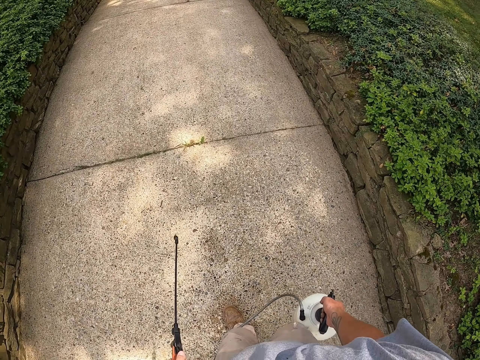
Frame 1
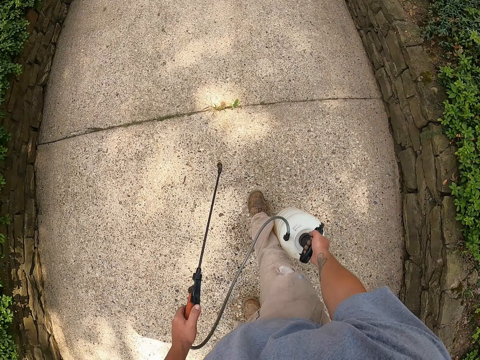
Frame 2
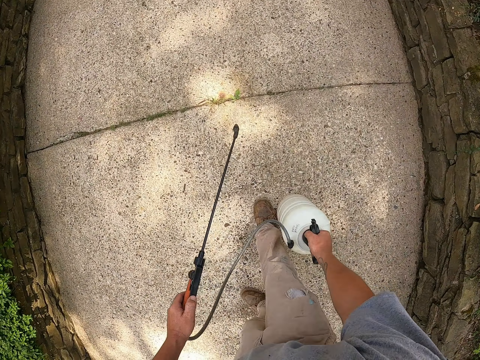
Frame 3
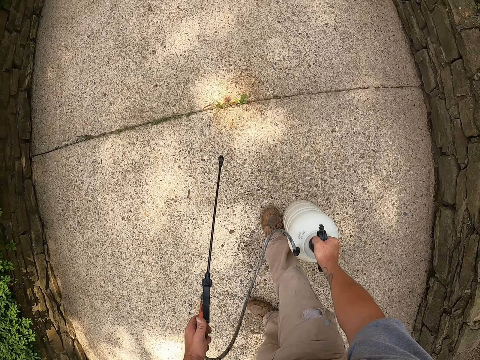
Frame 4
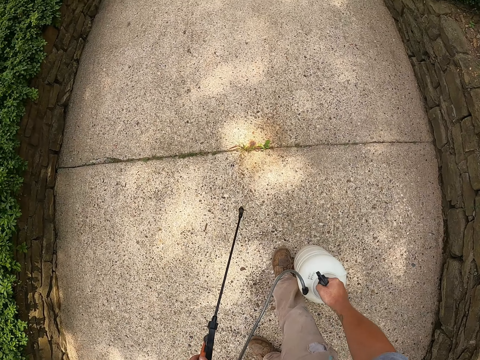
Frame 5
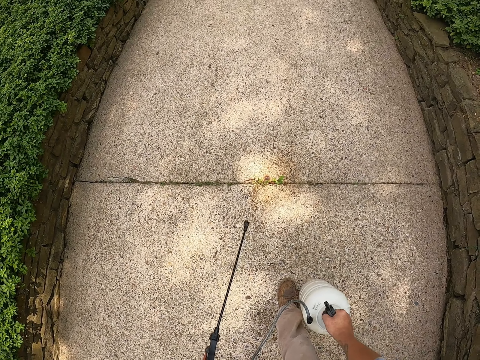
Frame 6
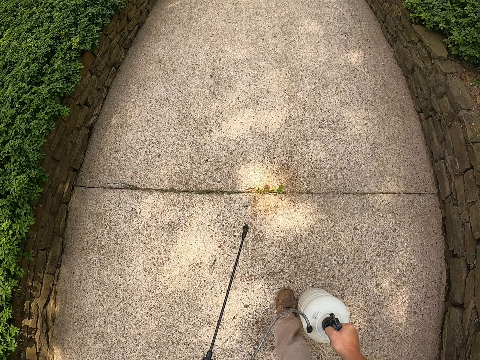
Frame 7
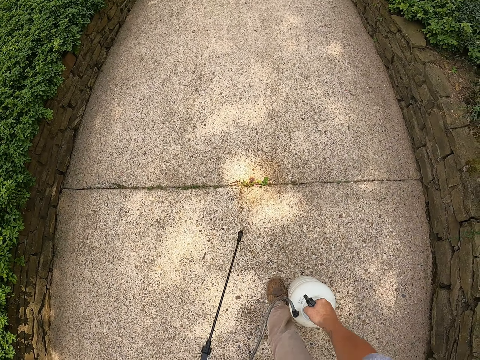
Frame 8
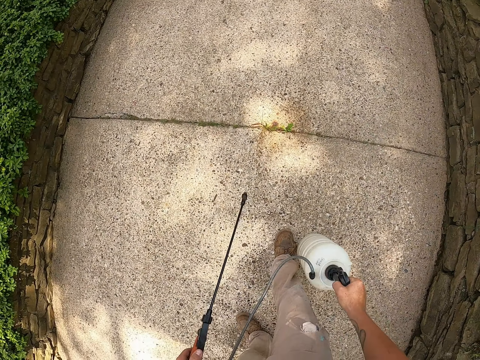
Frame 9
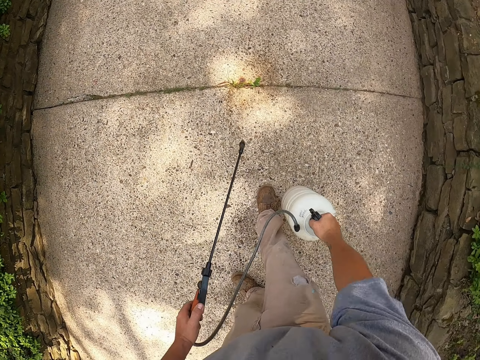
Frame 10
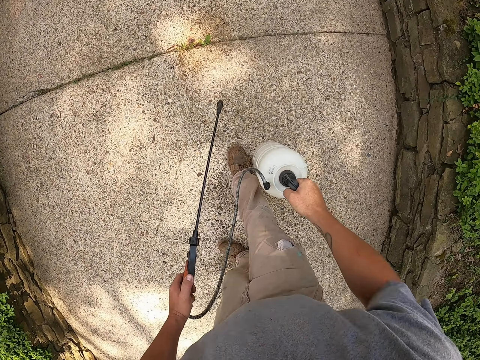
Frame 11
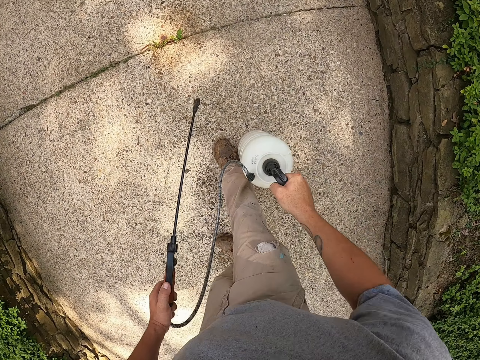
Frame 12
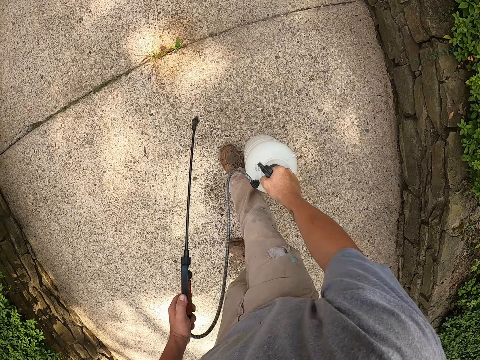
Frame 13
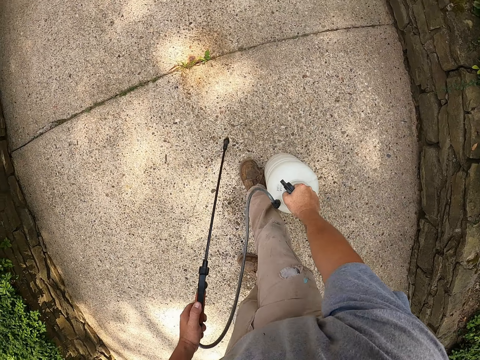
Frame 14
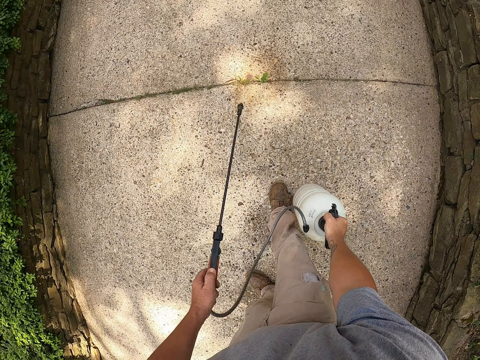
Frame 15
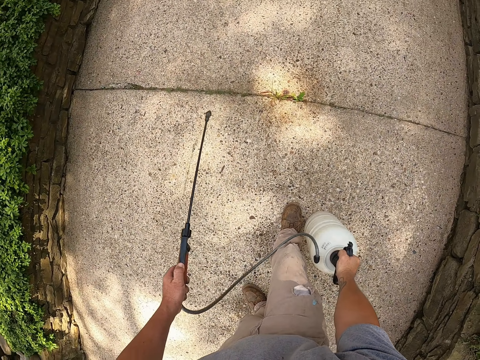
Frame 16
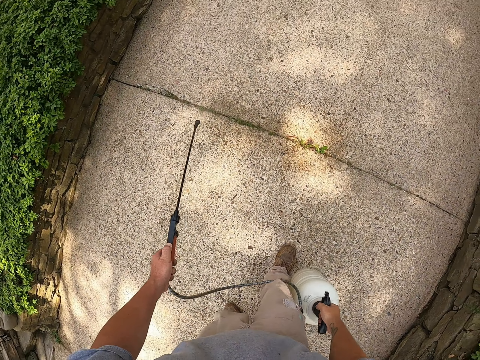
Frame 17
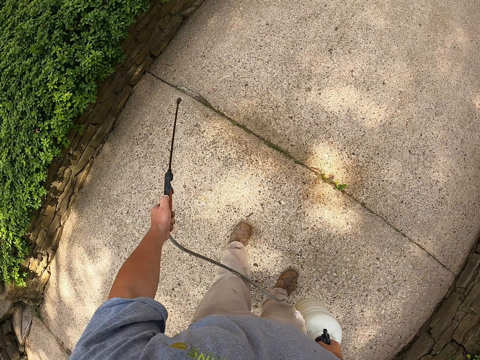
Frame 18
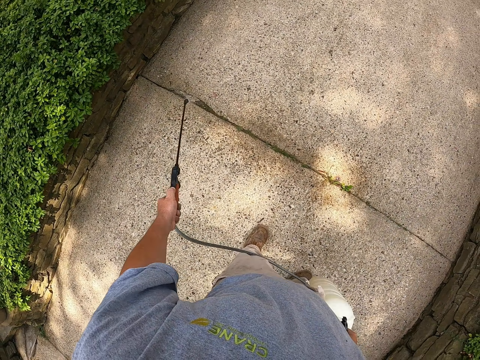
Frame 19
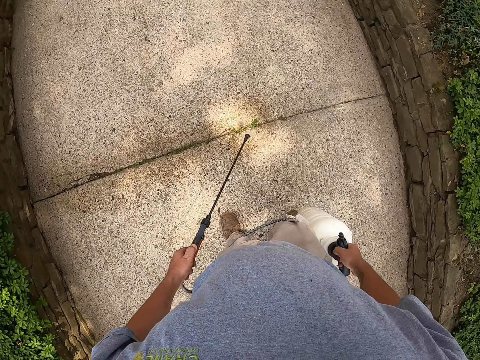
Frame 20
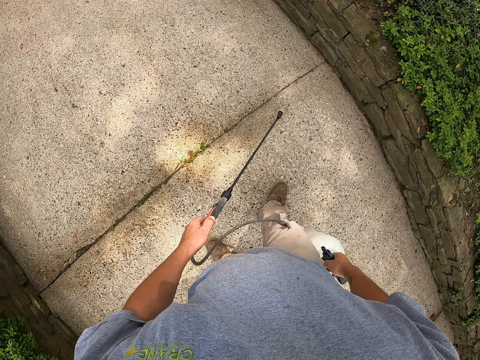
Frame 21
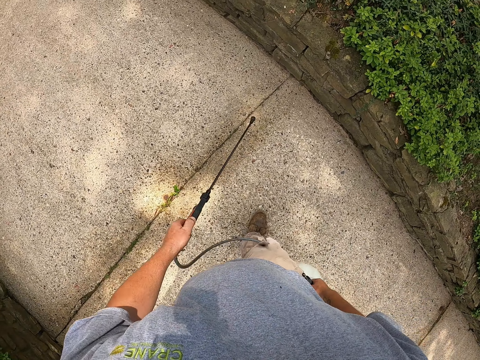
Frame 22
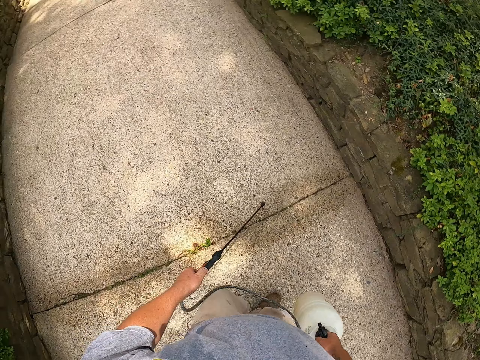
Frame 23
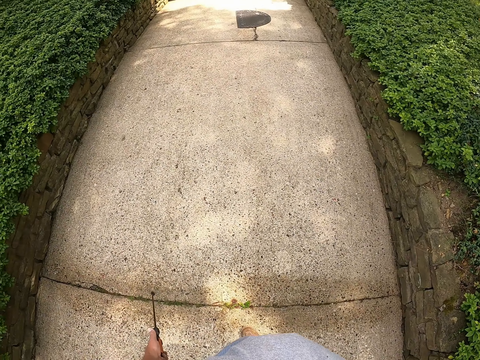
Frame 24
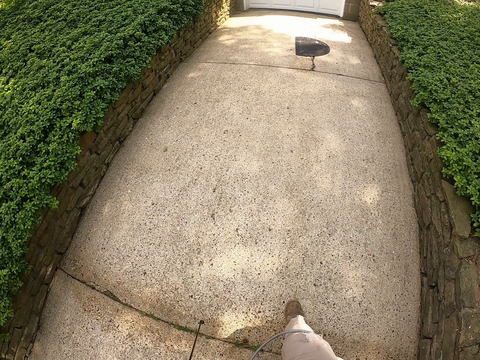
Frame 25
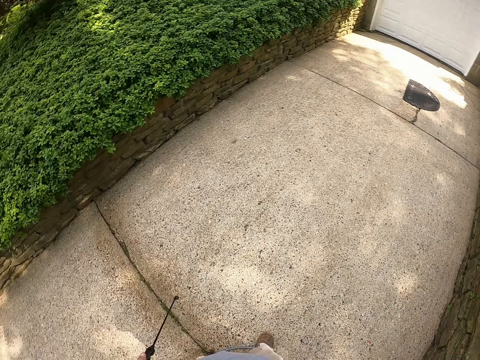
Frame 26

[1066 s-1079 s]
The camera wearer puts the sprayer pump on the driveway. They pump the sprayer pump. They spray liquid on grass with the sprayer pump.

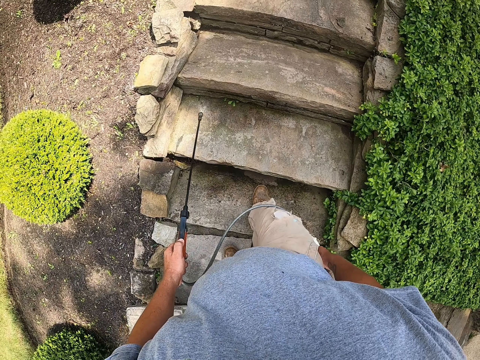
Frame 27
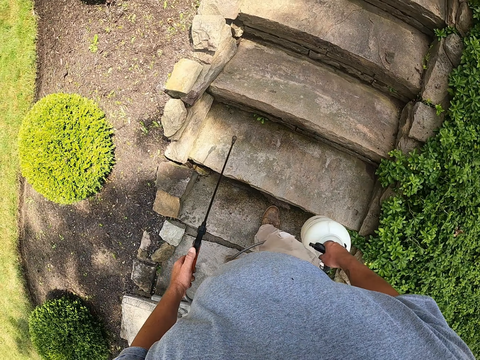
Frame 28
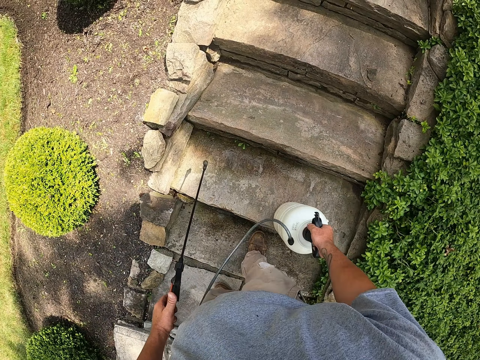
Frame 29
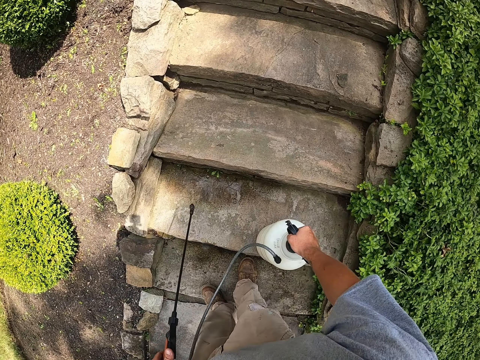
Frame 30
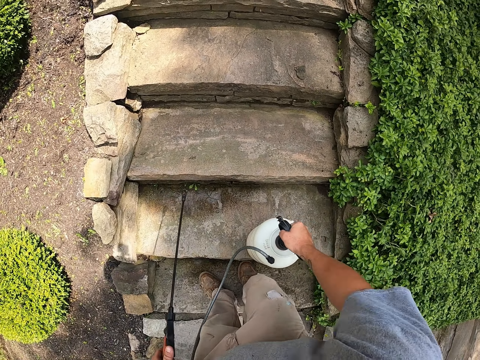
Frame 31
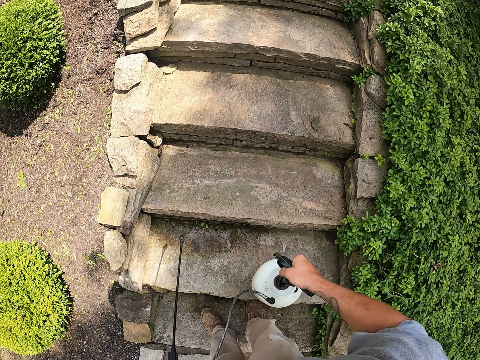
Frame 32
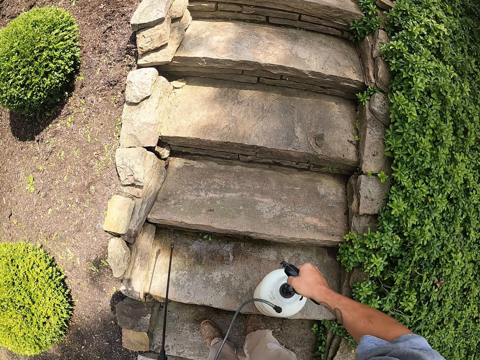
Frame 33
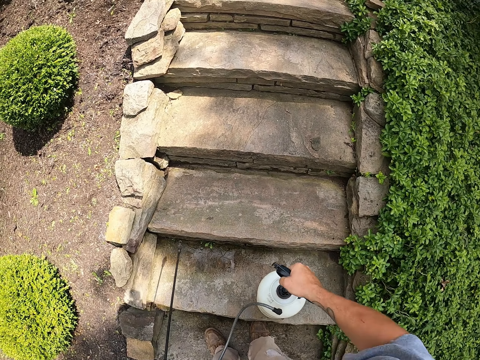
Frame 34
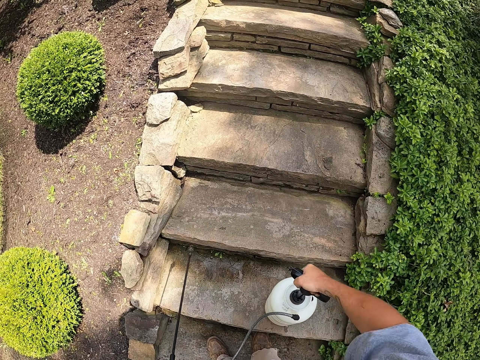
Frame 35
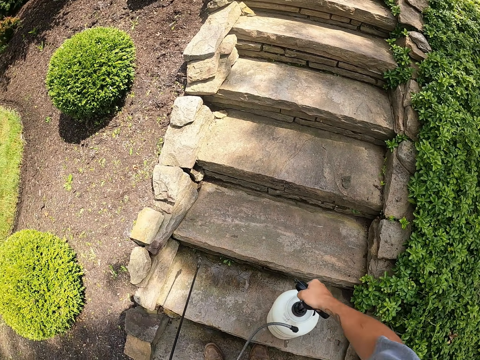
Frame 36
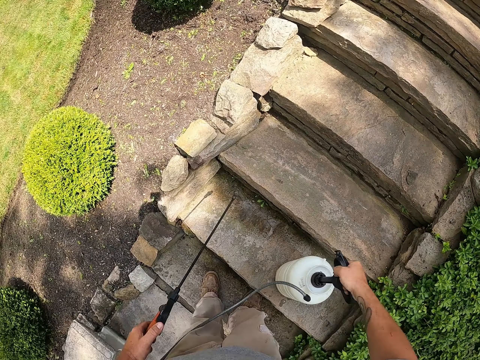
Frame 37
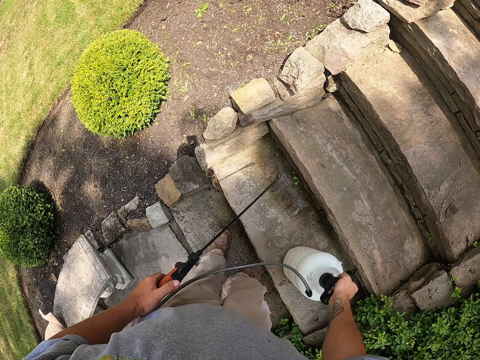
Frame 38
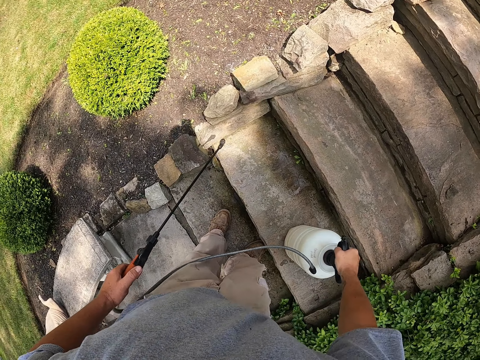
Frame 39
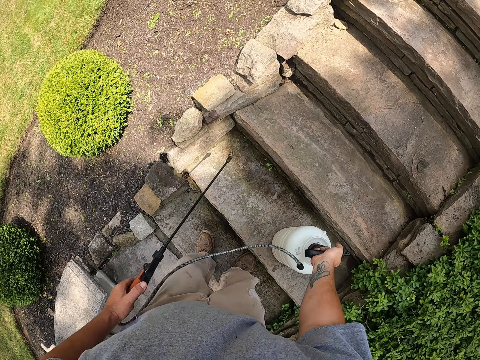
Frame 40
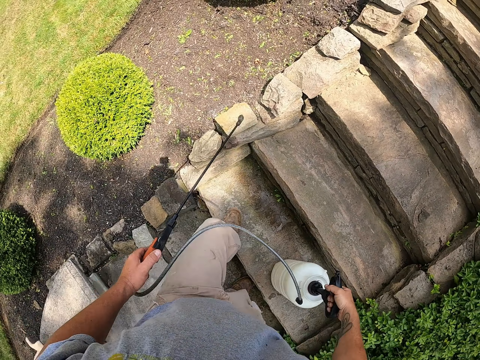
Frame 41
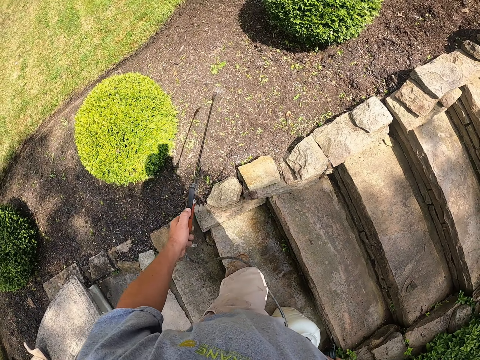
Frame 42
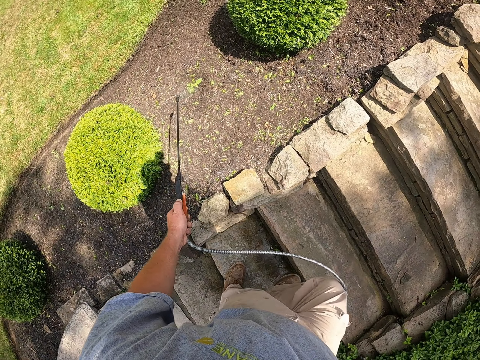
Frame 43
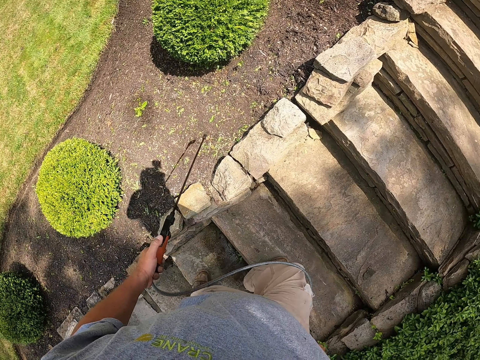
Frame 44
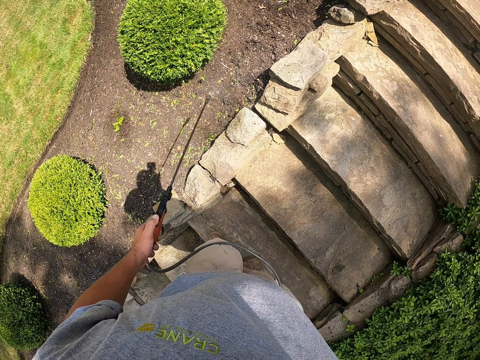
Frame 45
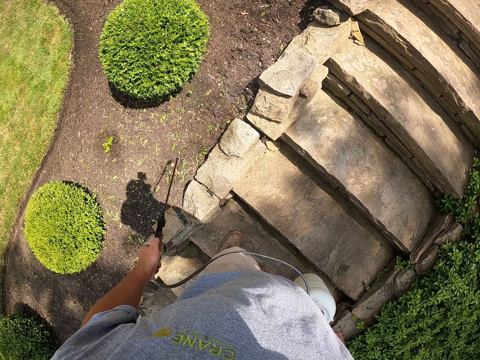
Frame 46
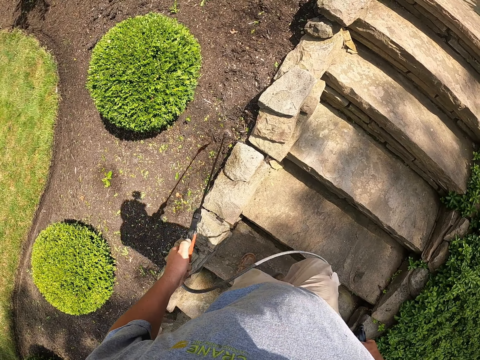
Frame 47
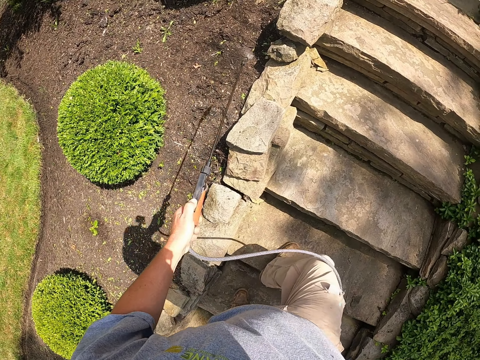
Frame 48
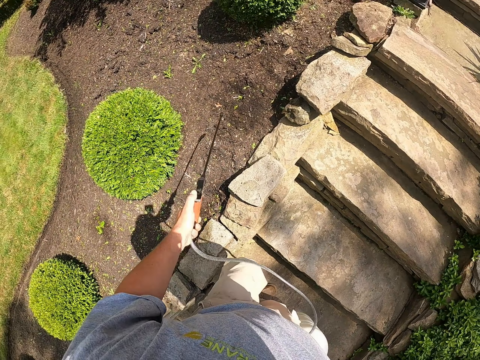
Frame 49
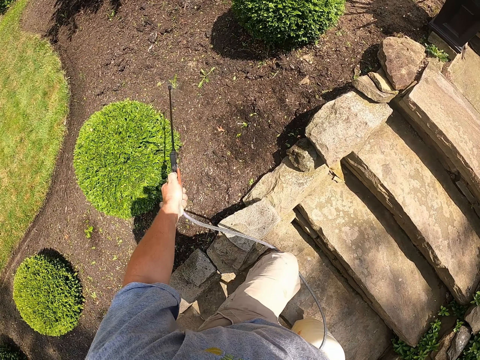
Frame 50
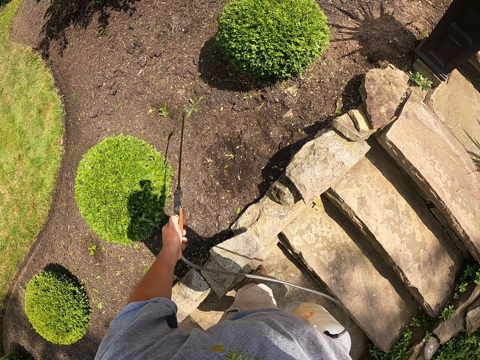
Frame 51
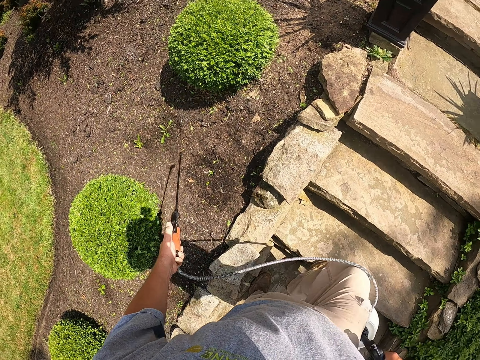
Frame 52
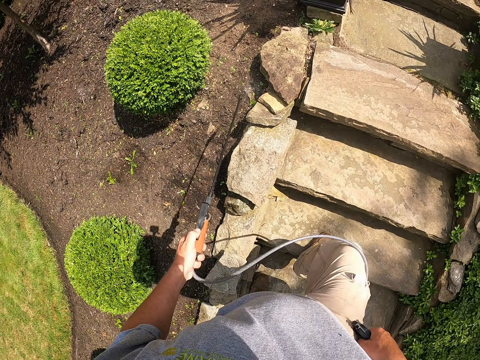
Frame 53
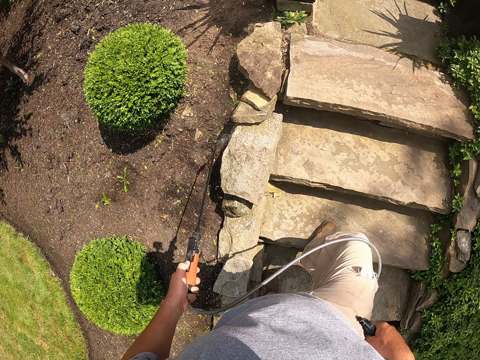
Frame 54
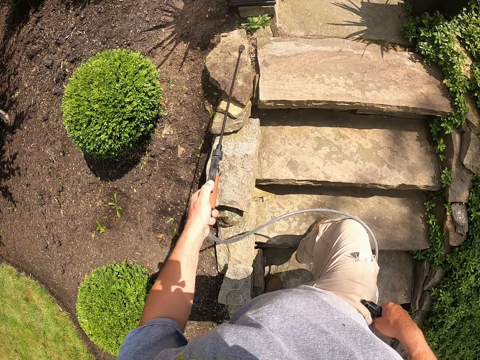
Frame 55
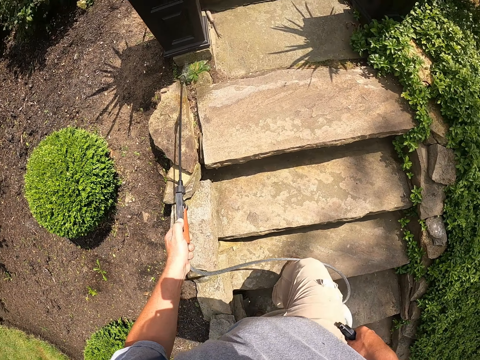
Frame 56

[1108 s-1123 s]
The camera wearer places the spray pump on the staircase with the right hand. They press the pump with the right hand. They carry the container pump with the right hand. They spray on the flowers.
